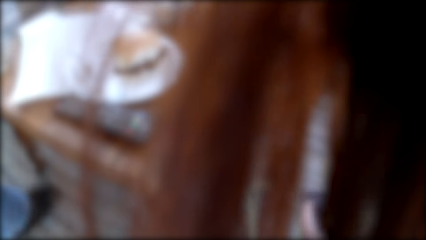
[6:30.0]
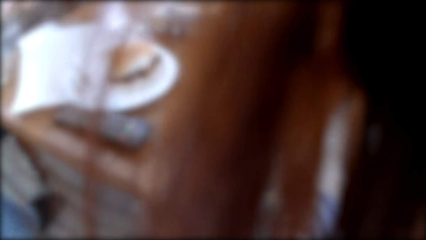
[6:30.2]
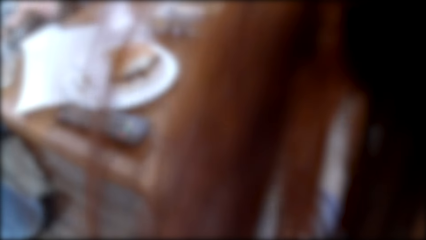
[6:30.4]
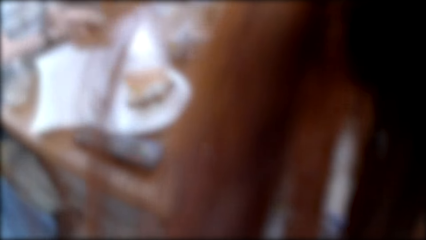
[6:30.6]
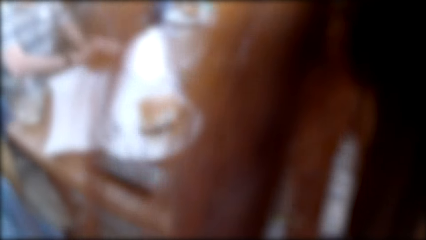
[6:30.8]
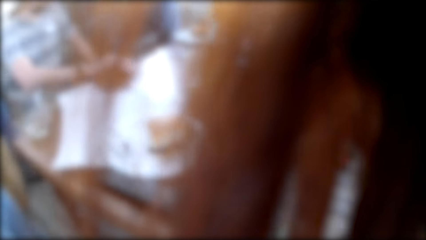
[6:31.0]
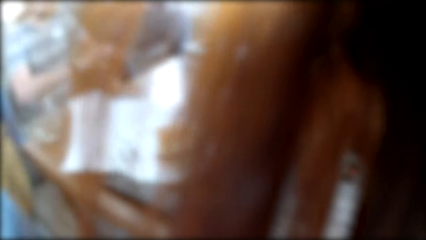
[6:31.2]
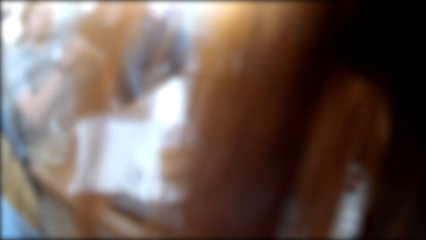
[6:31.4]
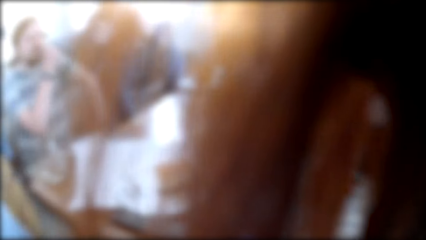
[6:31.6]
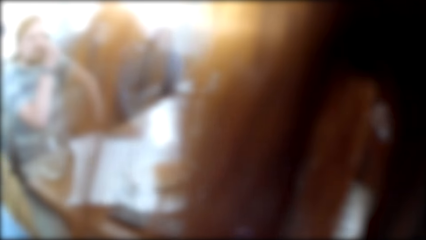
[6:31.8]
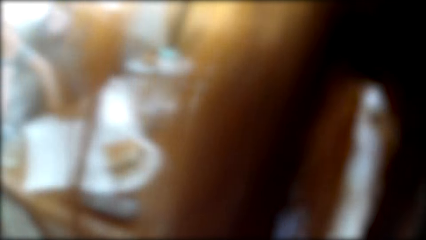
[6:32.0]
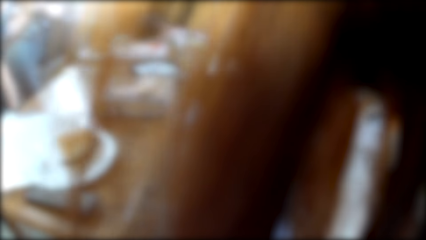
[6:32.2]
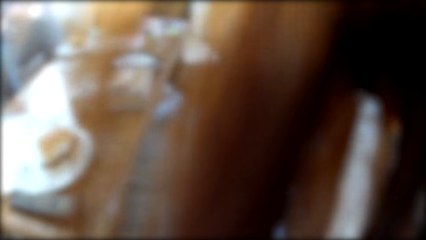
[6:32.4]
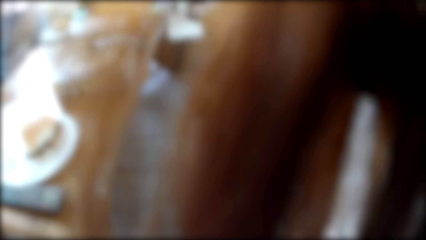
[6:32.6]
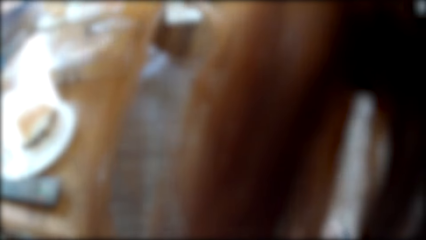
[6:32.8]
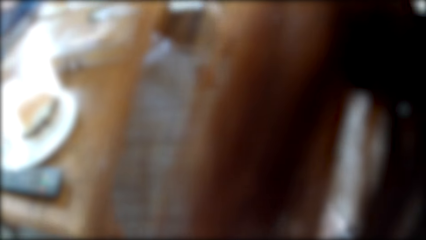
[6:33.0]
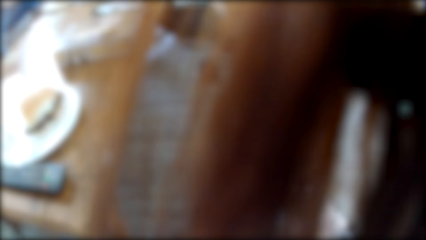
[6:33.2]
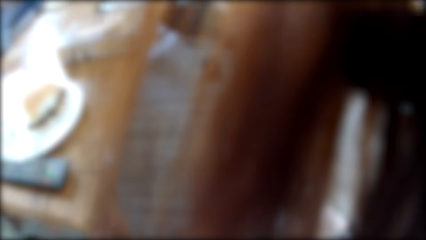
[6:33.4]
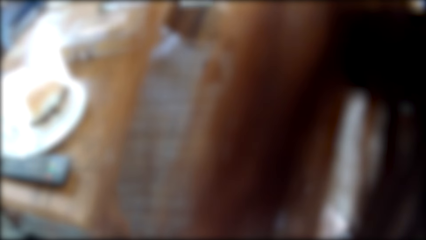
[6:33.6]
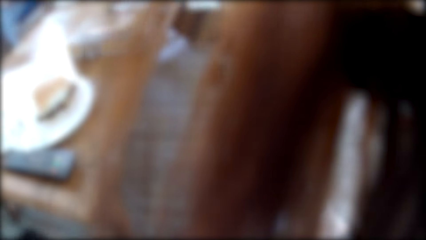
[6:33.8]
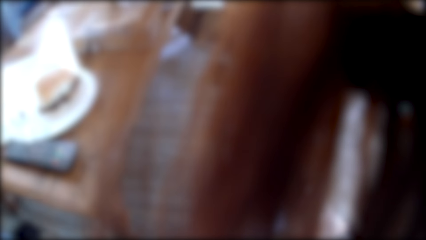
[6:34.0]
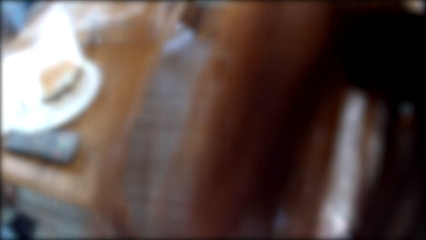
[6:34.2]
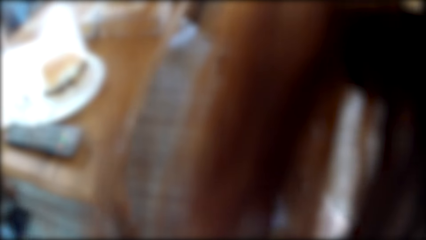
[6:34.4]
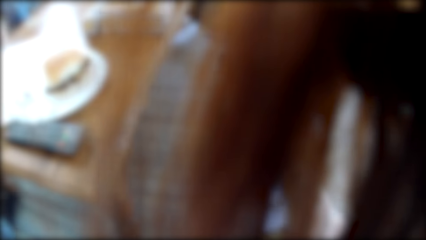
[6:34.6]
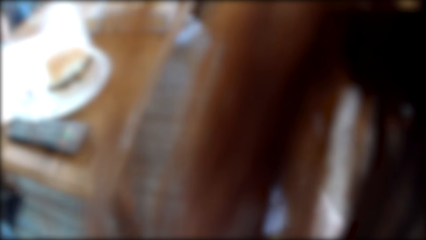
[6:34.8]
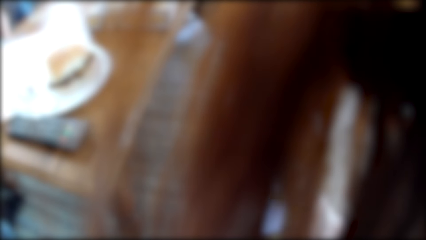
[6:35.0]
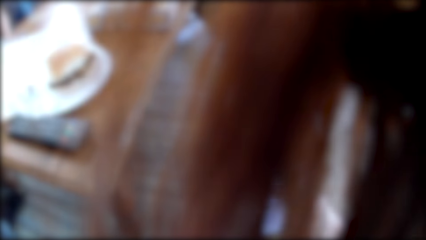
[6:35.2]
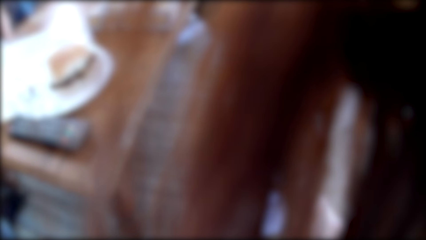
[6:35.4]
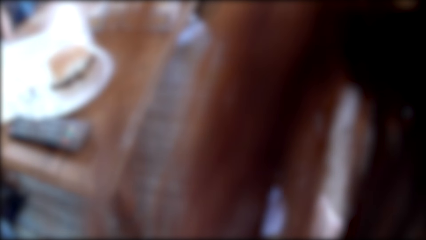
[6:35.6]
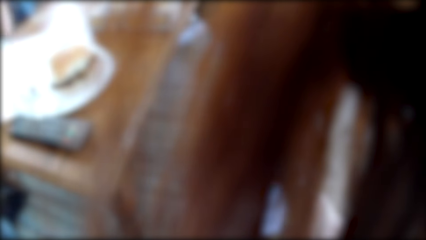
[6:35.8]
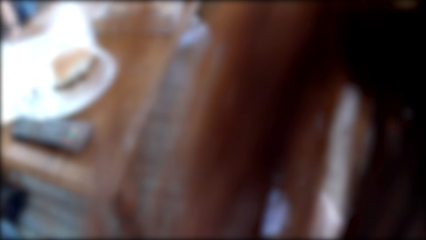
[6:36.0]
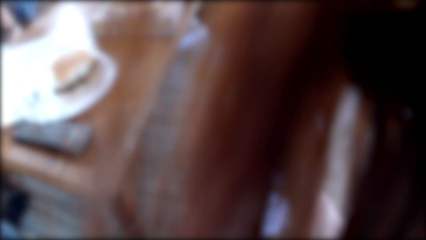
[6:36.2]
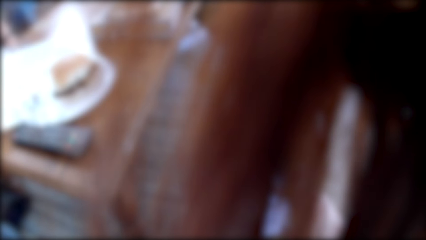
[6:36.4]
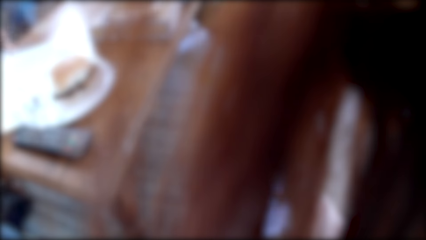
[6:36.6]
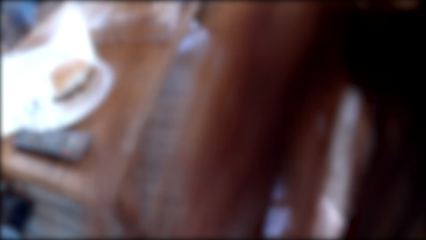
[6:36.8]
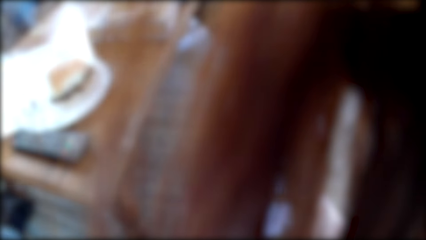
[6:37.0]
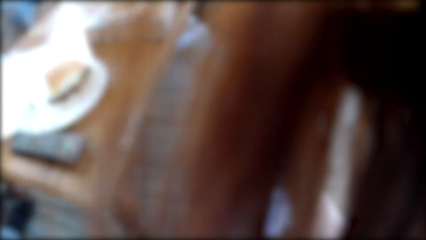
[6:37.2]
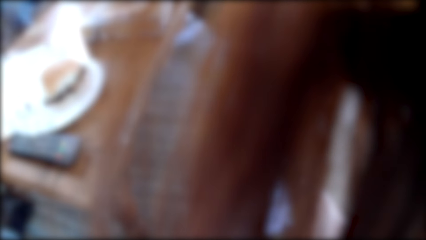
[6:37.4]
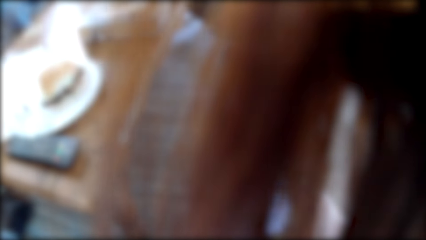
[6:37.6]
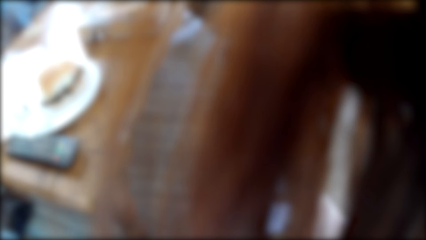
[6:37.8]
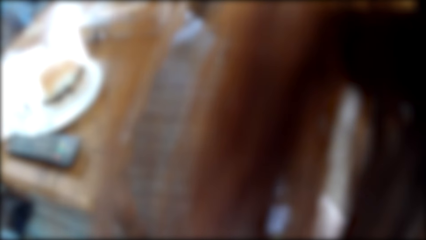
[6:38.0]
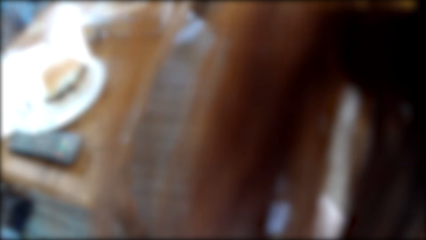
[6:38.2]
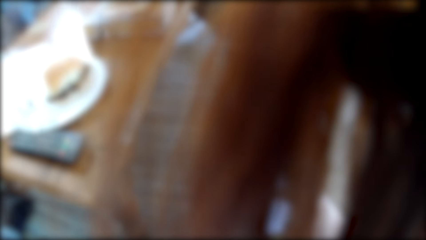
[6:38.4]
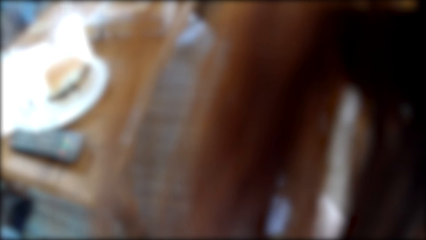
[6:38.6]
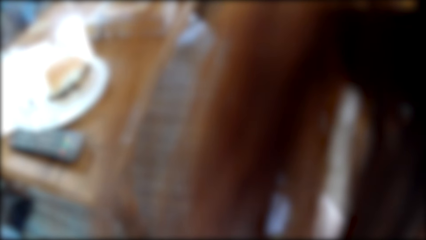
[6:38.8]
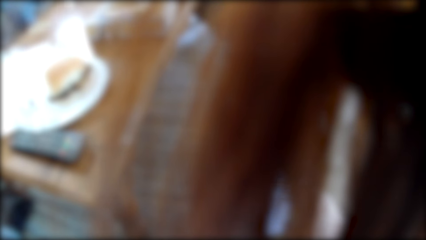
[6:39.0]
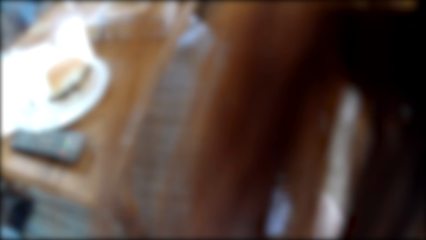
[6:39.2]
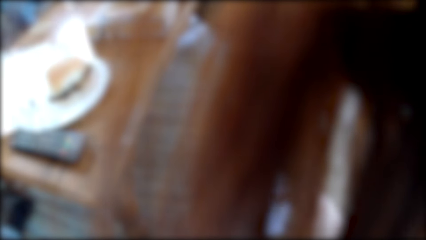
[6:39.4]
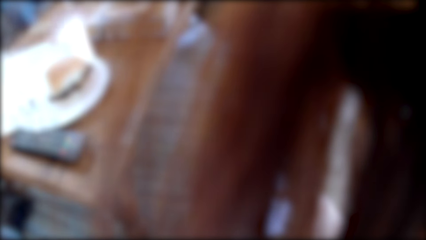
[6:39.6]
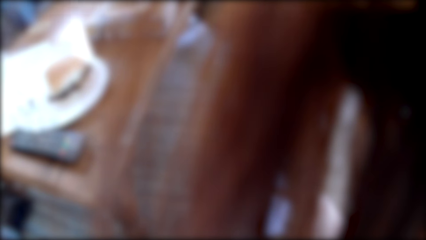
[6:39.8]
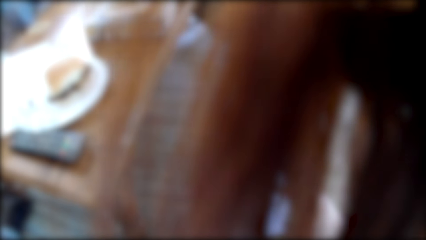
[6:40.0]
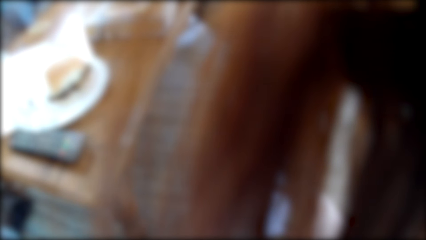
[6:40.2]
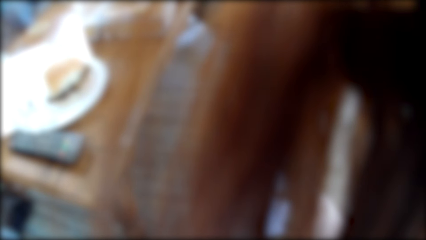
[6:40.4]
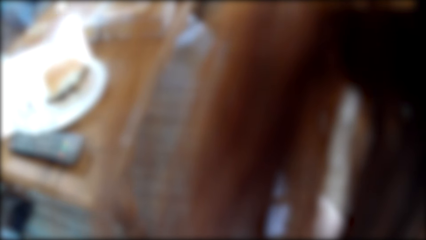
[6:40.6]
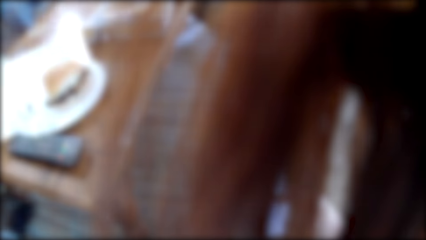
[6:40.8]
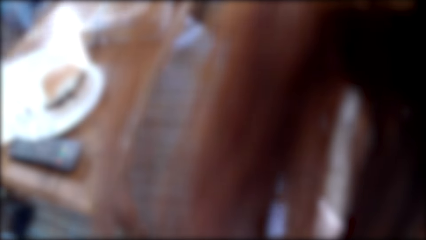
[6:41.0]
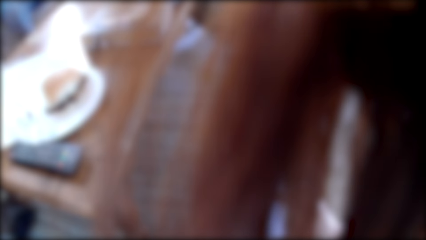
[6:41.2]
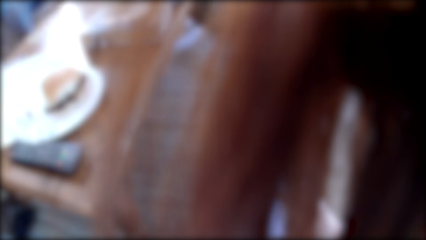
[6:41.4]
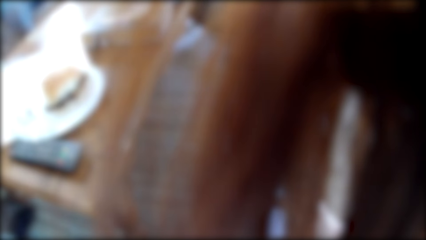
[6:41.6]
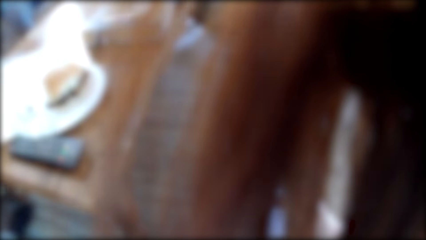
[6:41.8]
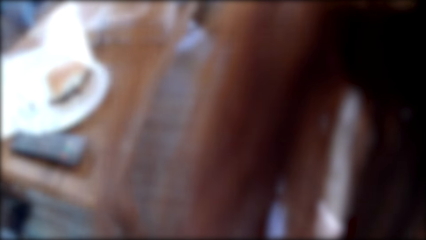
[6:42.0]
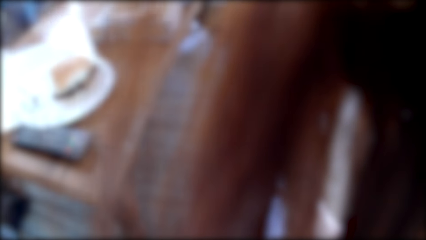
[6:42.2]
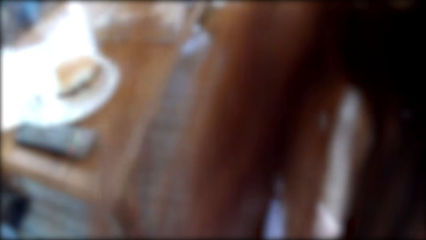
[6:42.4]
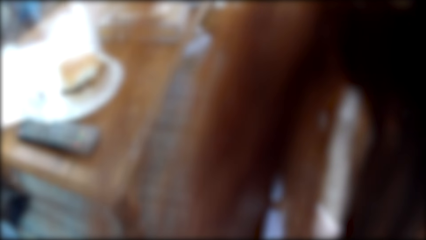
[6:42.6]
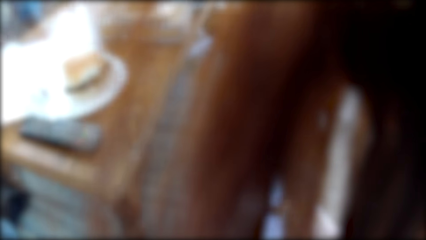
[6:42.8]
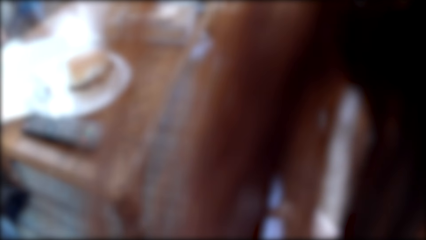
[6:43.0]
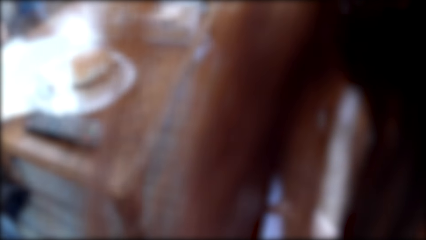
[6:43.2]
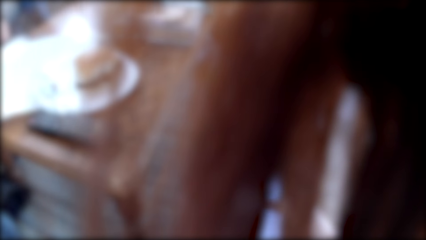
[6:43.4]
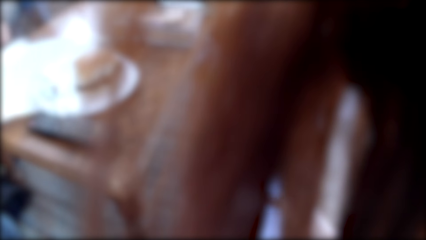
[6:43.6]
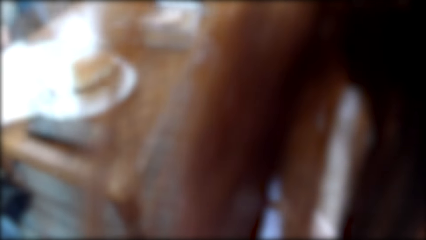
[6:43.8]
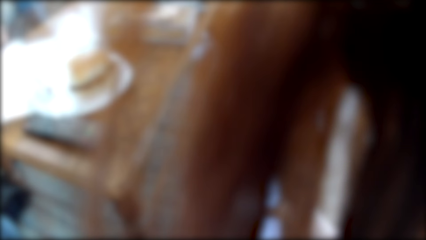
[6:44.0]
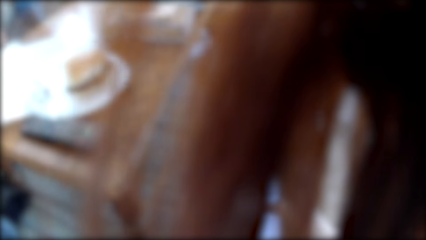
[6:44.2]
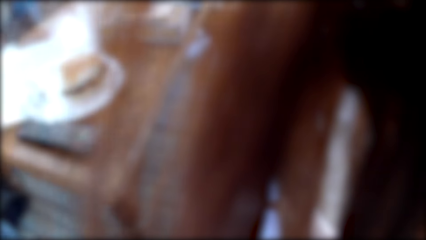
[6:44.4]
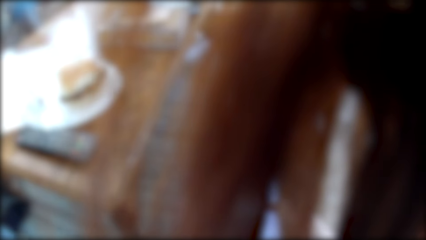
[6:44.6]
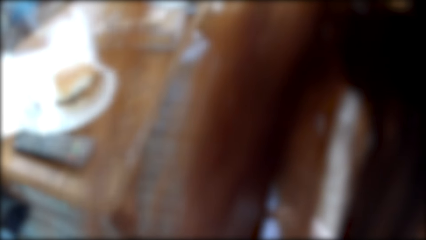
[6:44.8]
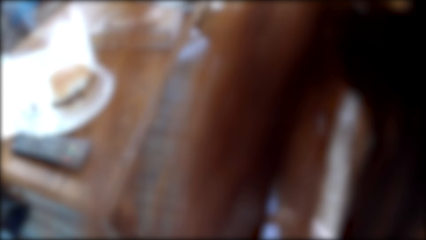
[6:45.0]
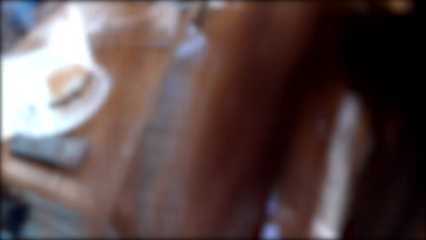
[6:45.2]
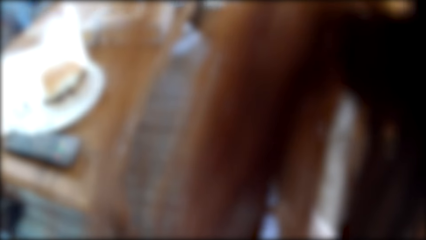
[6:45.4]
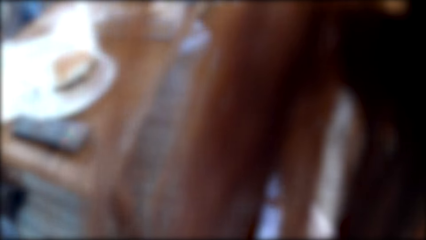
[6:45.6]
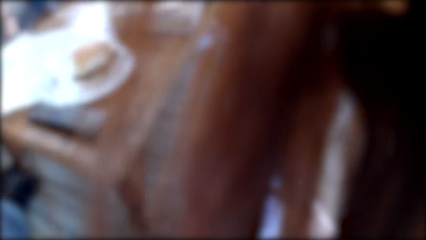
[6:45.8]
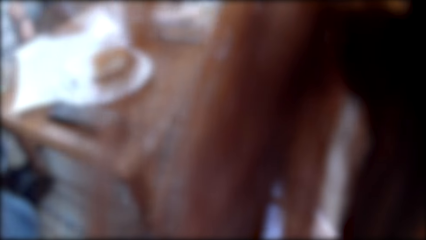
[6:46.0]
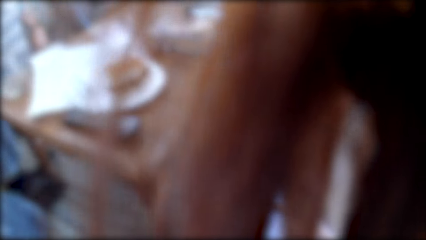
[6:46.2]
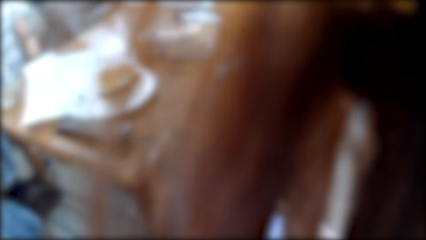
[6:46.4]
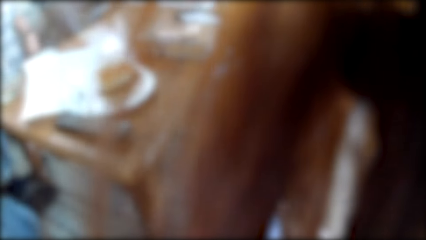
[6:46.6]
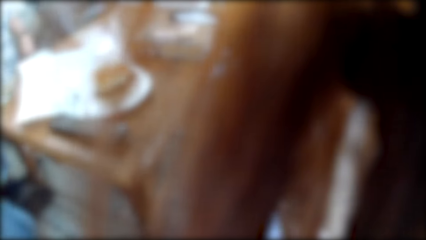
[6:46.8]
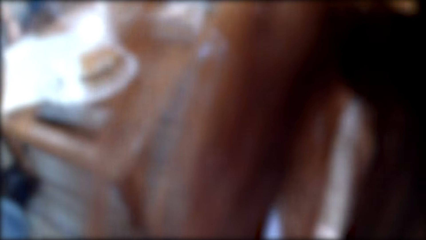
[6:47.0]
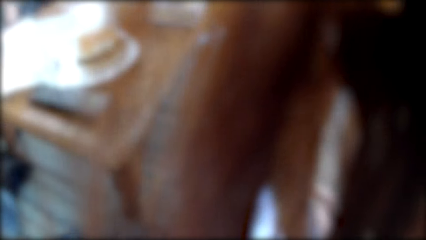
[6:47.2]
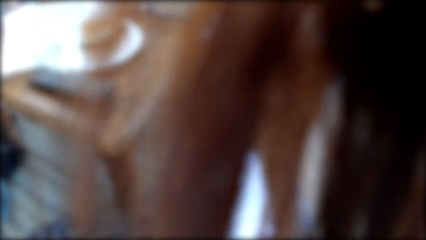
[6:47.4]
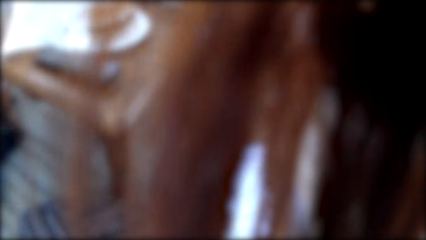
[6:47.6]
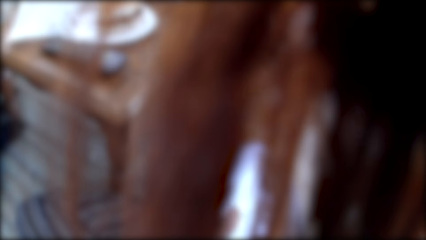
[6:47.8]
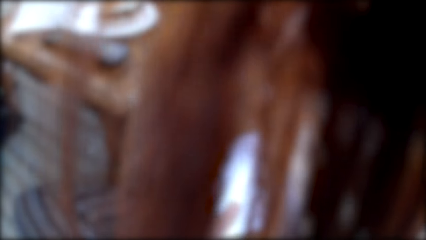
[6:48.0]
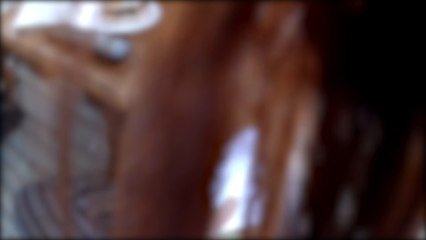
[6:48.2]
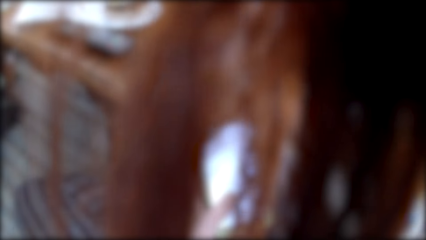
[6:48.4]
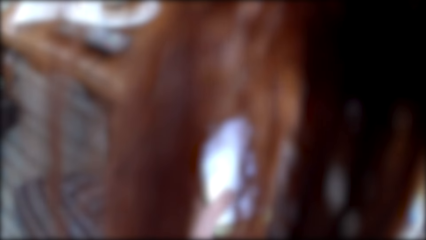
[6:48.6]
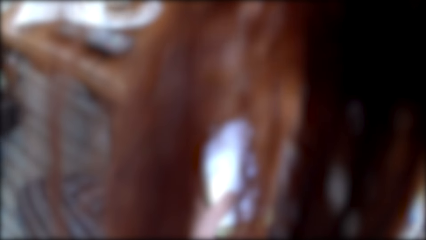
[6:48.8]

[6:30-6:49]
A man puts the cards on the table. The camera wearer looks around. They use the phone.
